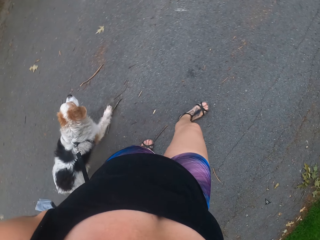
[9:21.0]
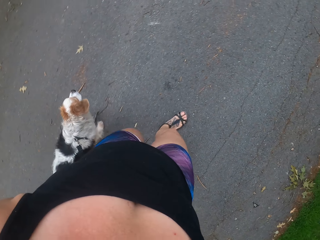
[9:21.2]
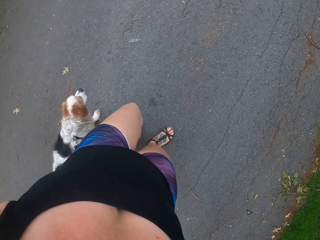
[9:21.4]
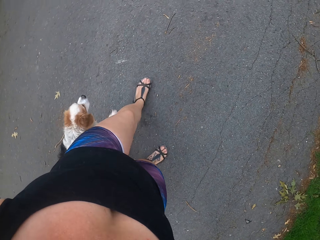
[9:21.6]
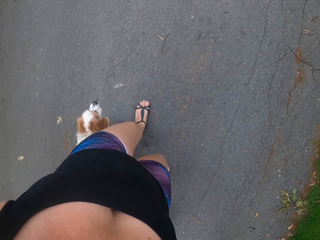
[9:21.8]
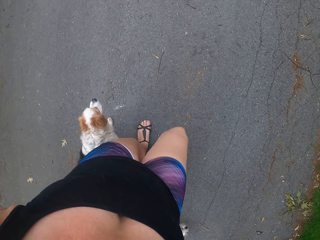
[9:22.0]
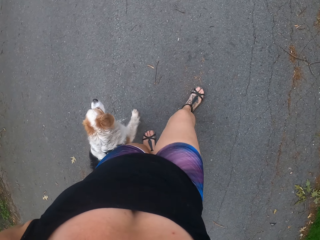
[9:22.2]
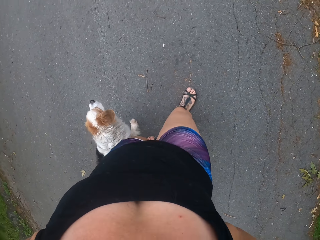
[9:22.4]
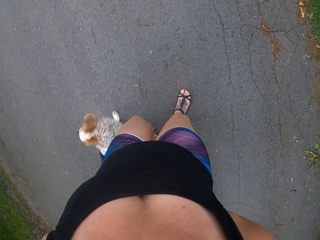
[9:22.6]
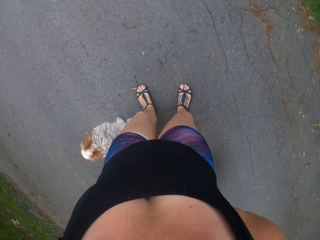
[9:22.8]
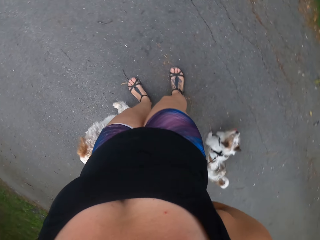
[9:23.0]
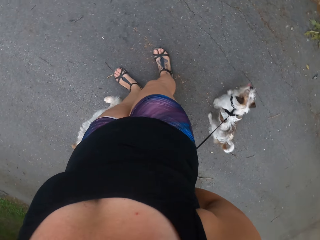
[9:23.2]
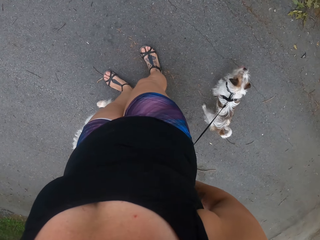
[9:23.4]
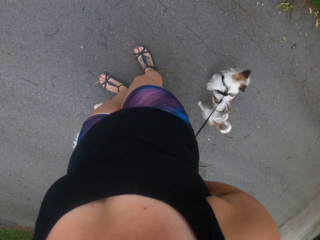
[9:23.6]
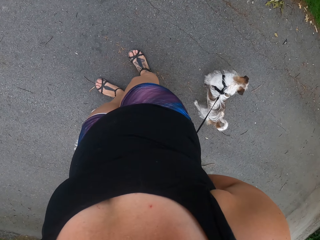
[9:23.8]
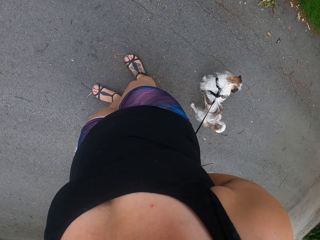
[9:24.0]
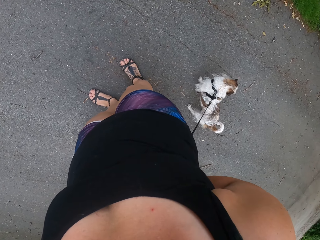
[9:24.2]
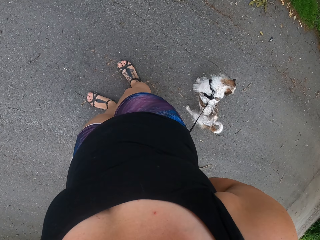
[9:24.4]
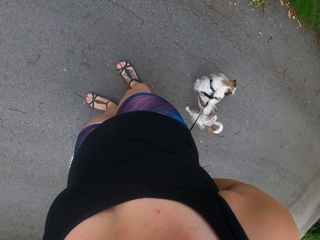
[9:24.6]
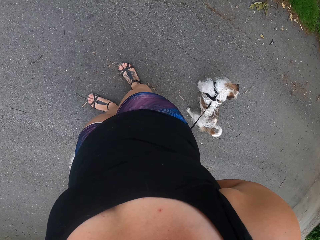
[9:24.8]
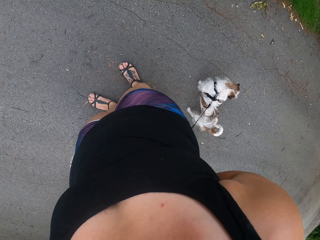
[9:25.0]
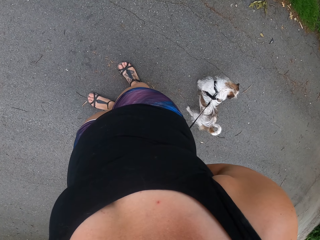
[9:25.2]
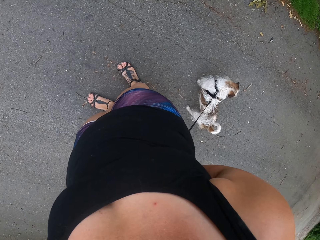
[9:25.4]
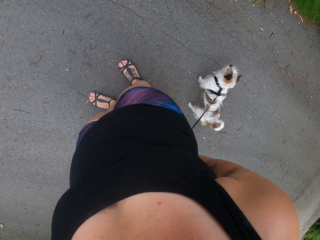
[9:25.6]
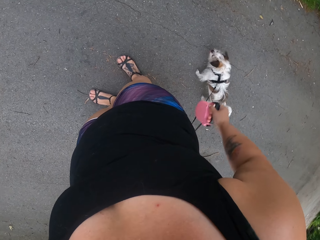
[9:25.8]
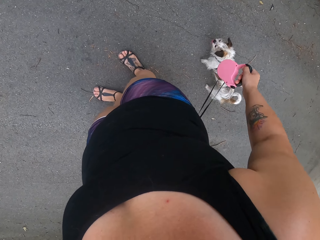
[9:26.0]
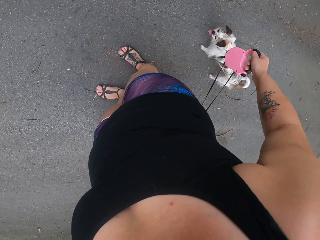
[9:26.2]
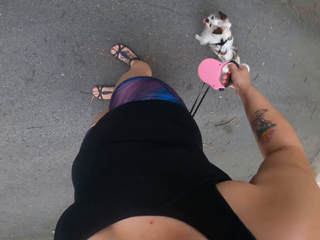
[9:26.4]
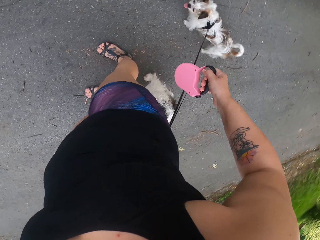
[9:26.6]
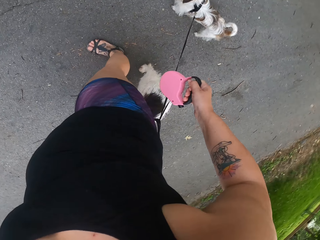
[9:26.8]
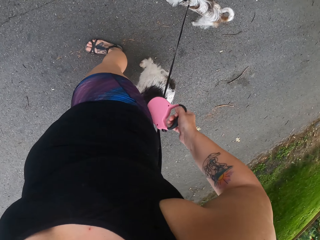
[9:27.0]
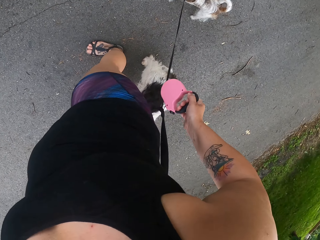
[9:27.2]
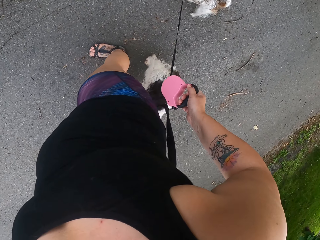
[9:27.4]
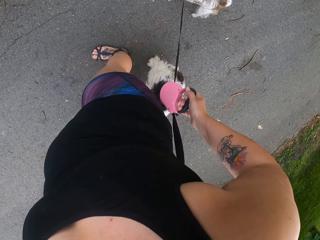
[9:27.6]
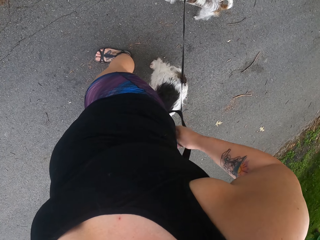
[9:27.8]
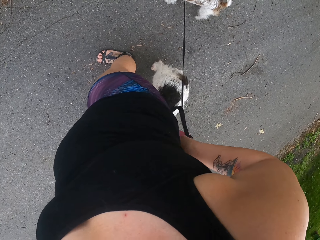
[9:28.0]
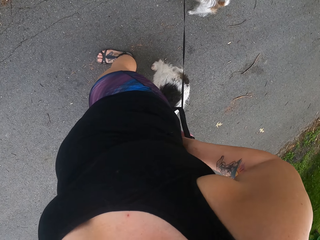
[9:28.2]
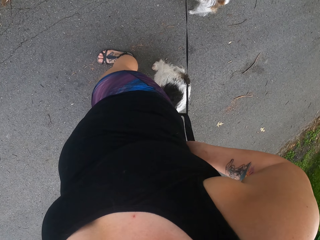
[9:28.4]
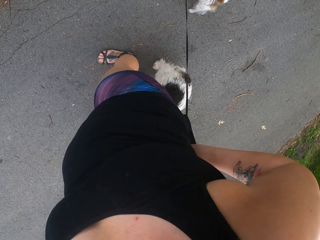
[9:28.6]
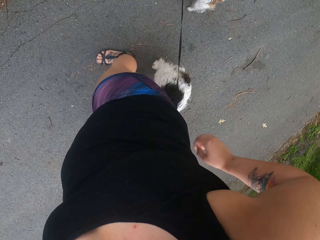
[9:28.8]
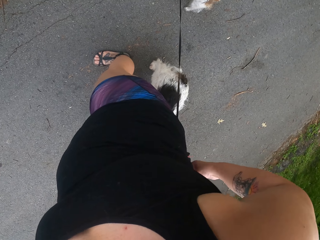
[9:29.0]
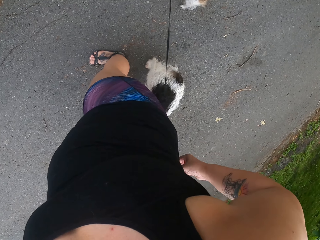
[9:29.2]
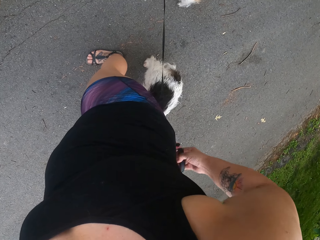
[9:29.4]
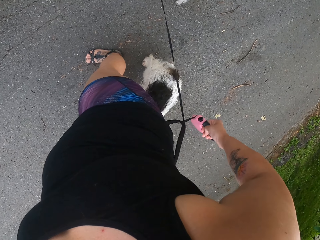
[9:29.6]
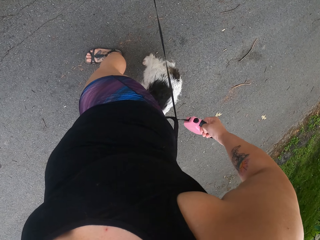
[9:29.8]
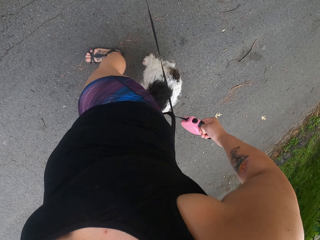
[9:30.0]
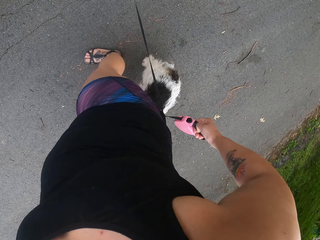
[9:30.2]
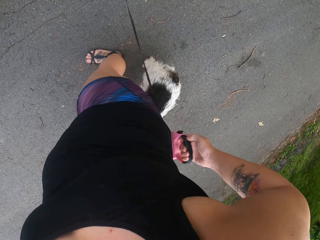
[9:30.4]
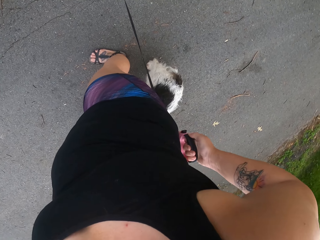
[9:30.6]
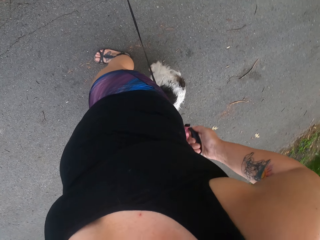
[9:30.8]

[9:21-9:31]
The camera wearer stands on the road with the dogs. She shifts the dog rope handle behind her back. She stares at the dogs. She unties the leash.

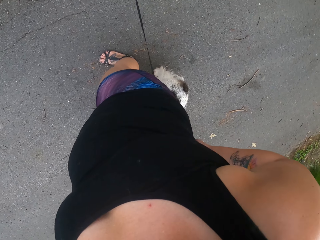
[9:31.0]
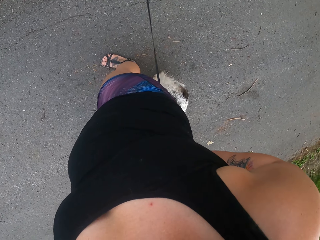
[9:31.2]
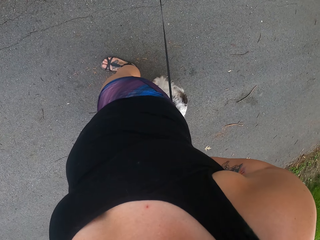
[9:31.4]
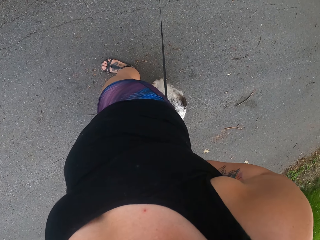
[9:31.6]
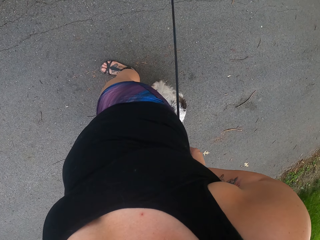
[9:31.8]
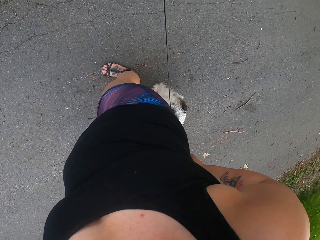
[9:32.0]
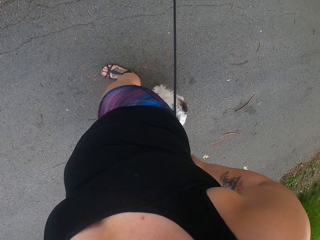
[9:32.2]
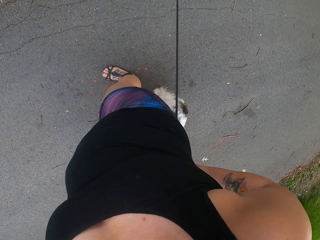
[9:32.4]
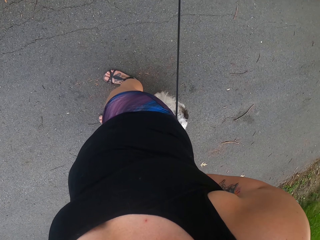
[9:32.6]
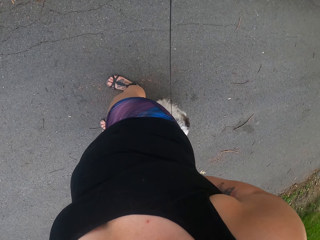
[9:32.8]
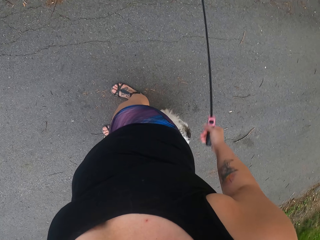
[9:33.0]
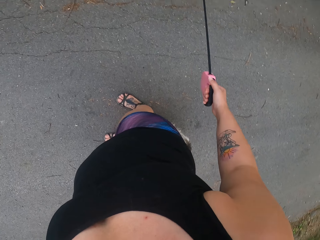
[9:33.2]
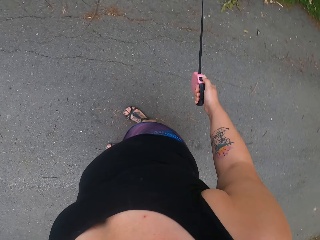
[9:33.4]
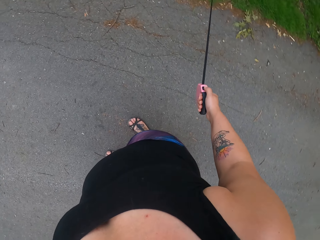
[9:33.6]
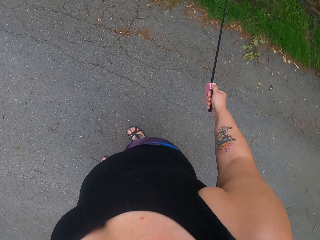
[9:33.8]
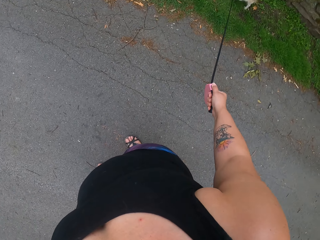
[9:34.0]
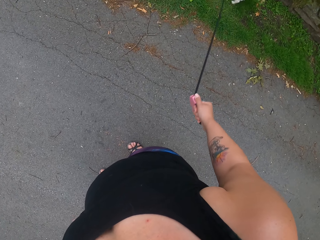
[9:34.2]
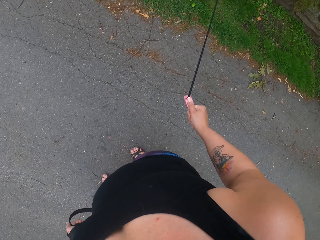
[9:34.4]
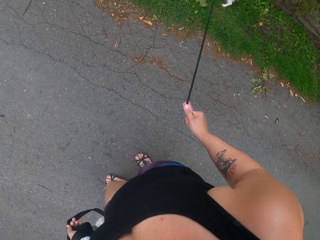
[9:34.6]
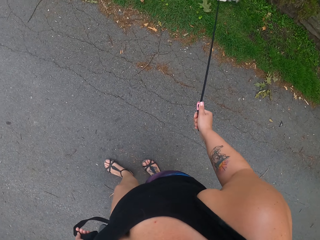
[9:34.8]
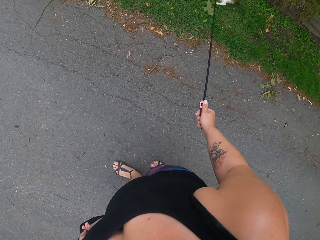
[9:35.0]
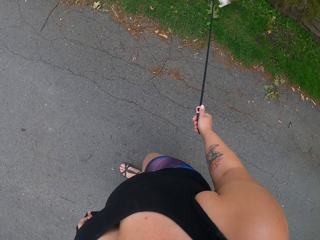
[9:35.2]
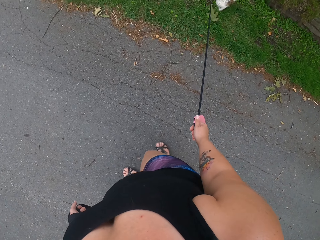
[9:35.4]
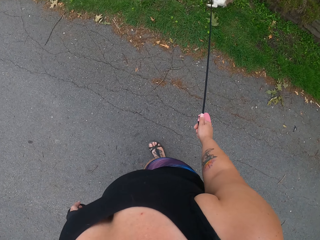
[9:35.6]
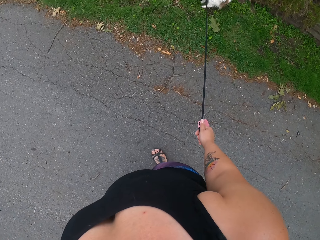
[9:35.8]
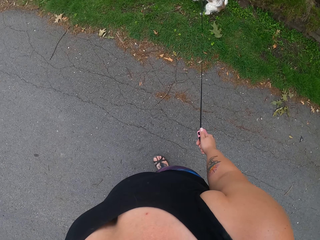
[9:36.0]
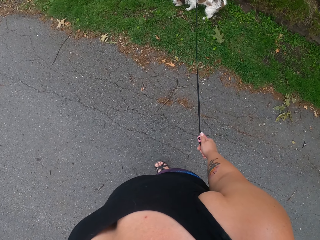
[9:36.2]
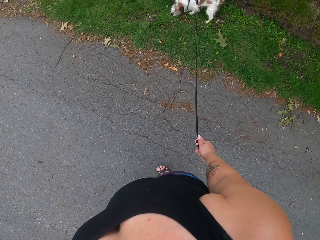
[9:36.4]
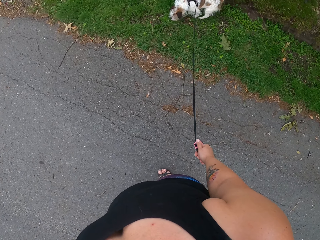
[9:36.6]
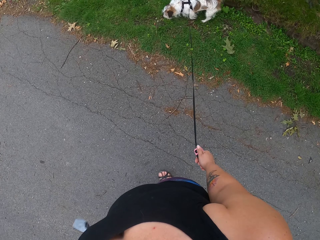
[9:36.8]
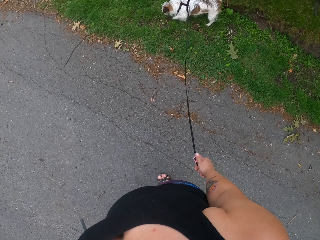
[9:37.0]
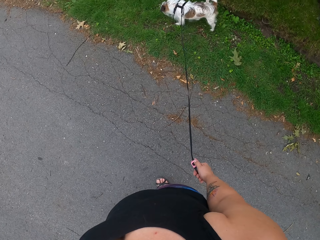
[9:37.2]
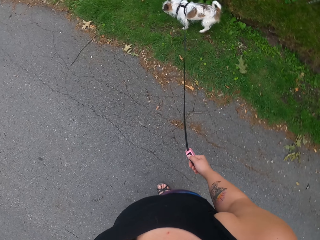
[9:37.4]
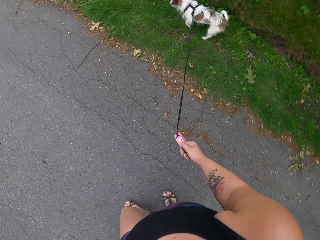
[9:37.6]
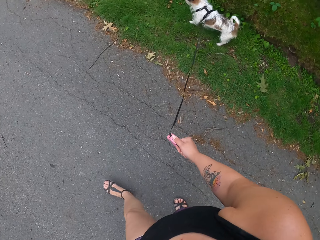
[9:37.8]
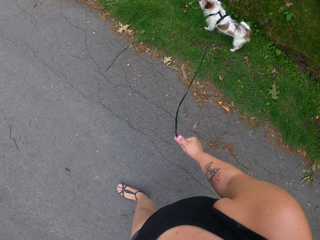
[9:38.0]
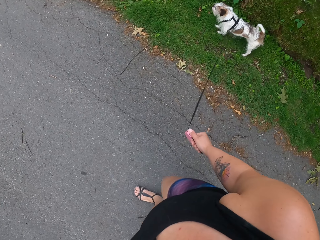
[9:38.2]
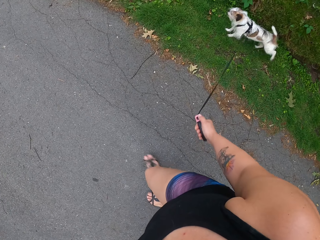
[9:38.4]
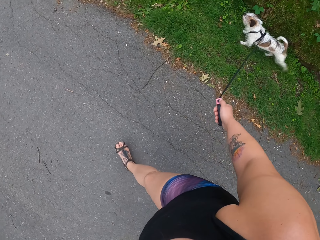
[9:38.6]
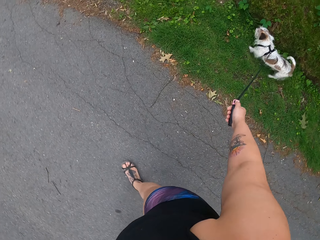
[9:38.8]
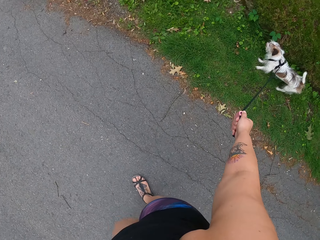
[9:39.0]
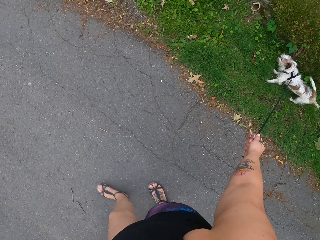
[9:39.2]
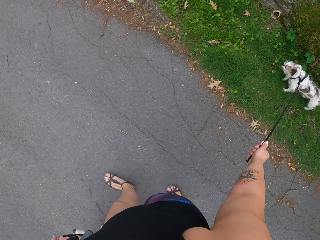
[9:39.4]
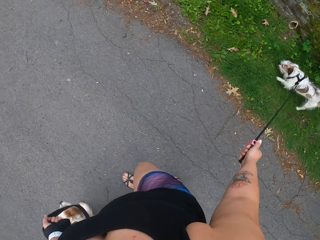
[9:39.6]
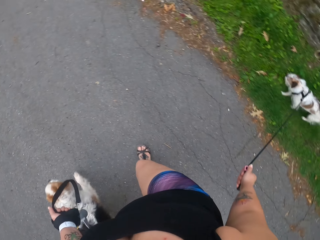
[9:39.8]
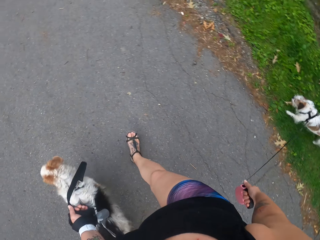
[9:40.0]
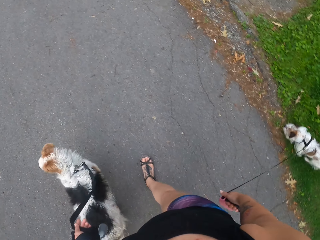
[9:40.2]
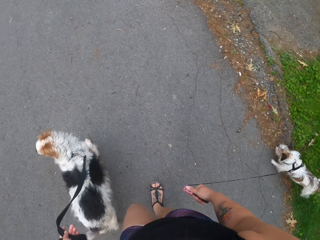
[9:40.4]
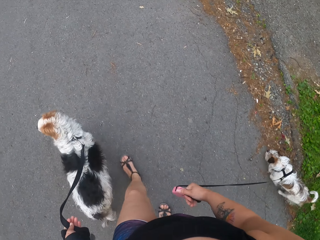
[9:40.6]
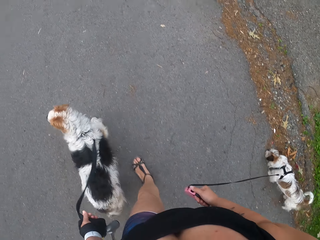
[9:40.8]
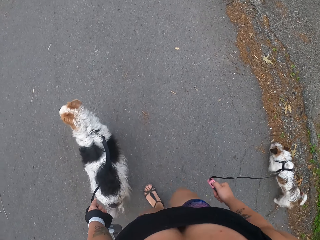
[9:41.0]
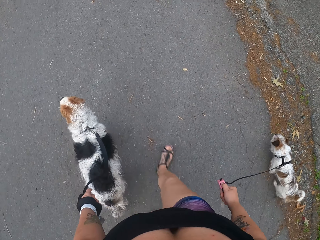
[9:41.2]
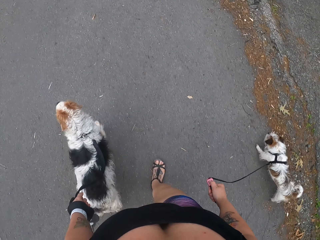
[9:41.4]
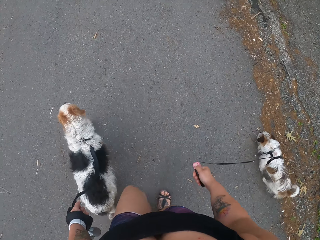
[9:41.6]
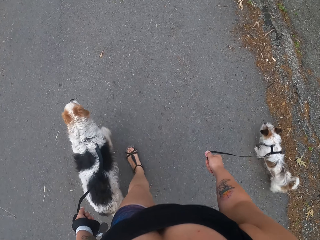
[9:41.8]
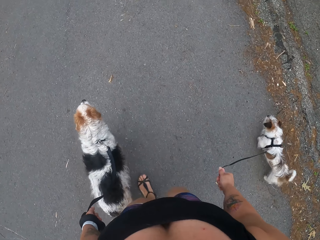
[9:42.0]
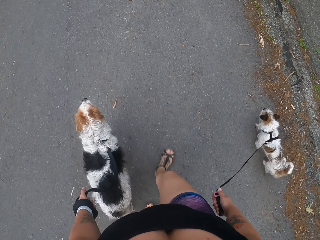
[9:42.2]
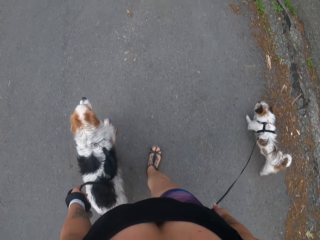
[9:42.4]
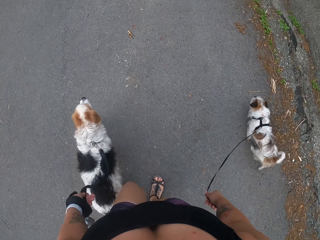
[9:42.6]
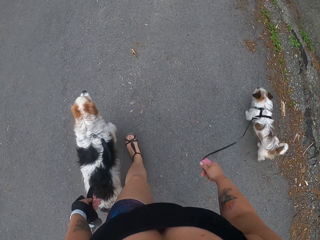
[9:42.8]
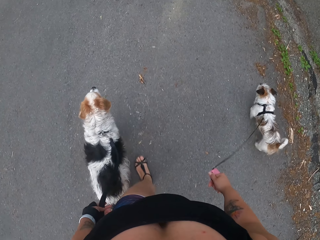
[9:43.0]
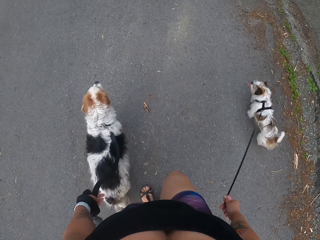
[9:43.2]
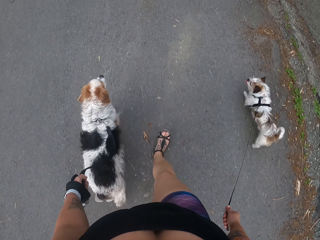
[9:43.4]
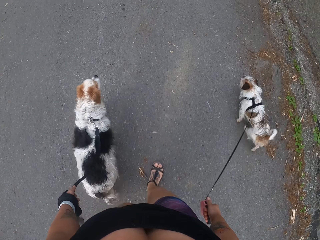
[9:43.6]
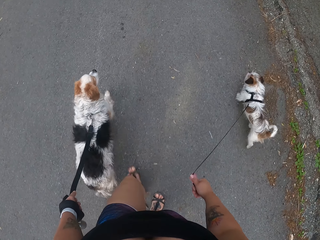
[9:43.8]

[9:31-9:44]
The camera wearer pulls the dog walking on the roadside grass. They stare at the dog. They walk the dogs. They stare at the dog. They pull the dogs on the road. They walk the dogs on the road.
